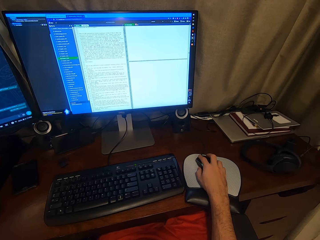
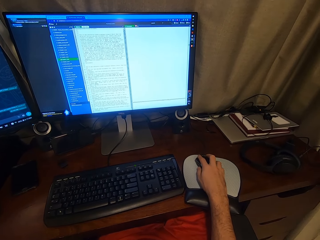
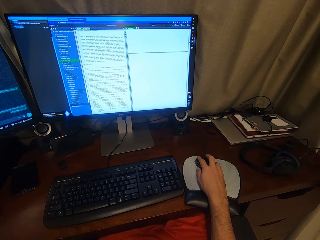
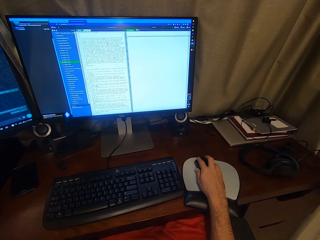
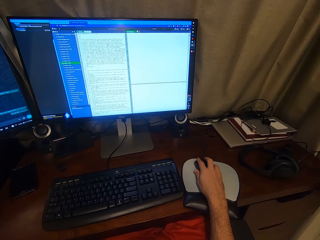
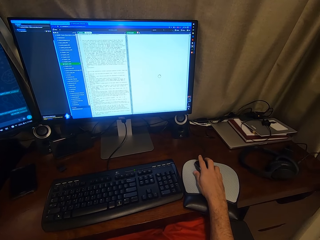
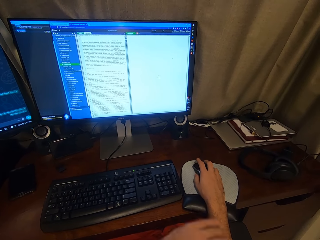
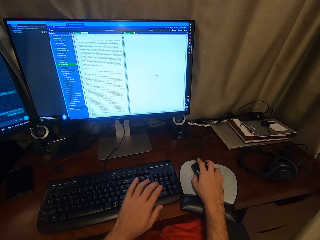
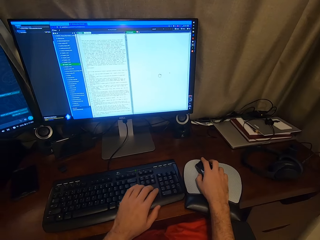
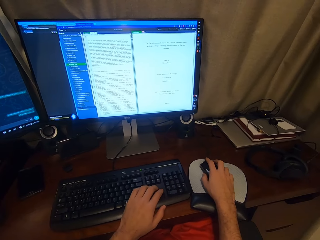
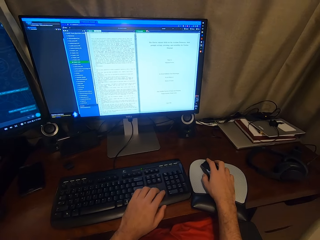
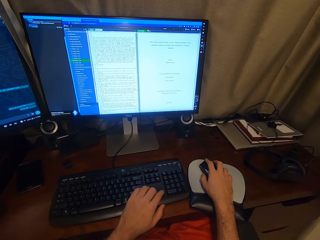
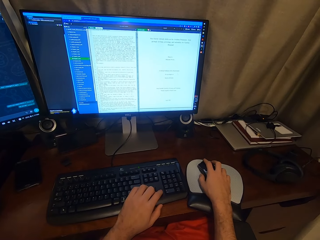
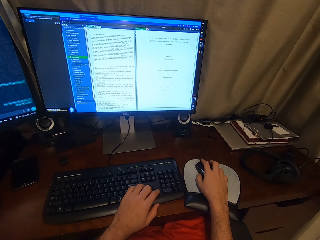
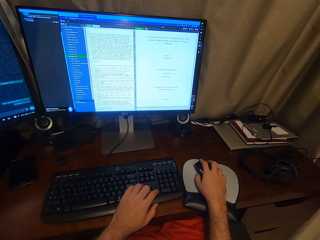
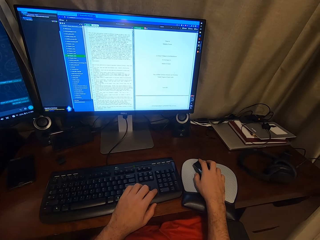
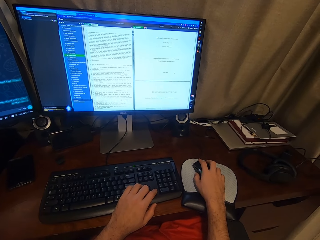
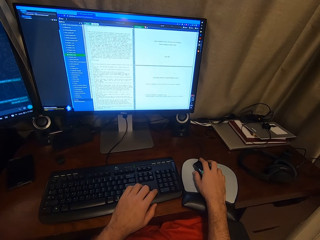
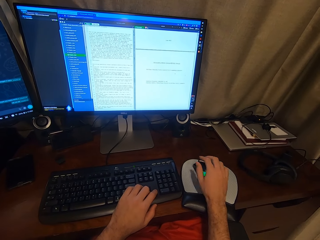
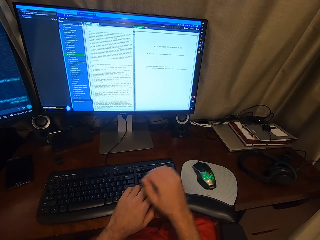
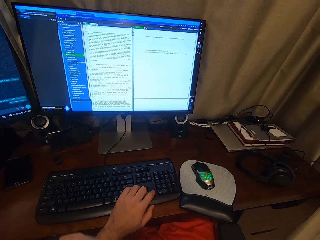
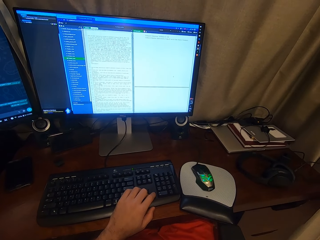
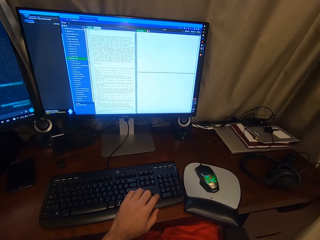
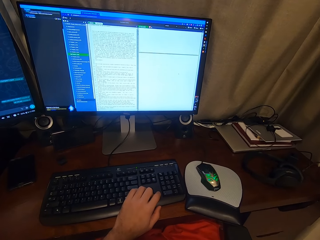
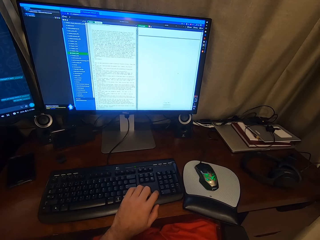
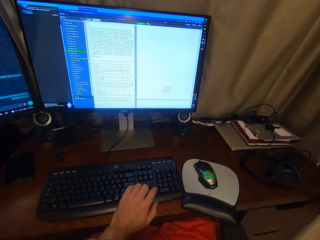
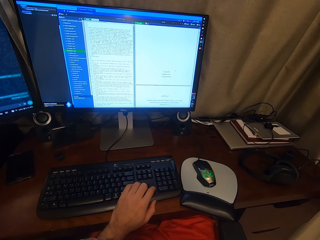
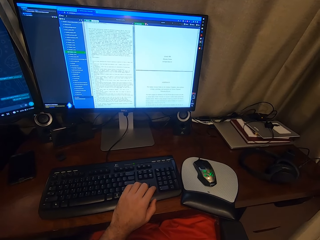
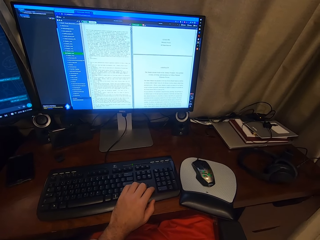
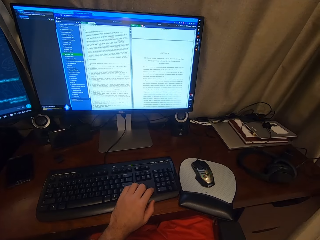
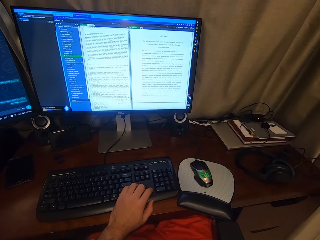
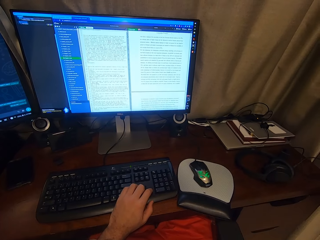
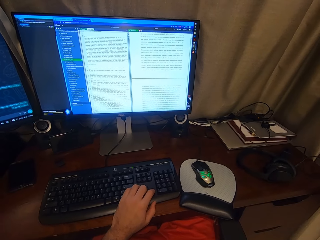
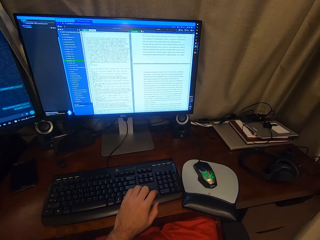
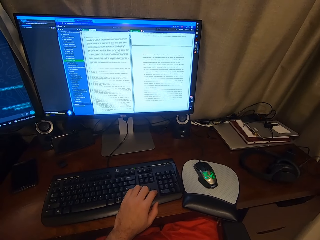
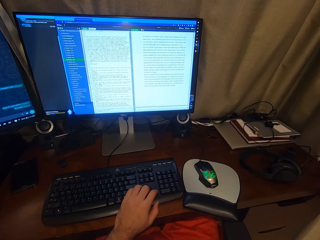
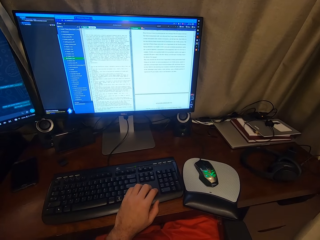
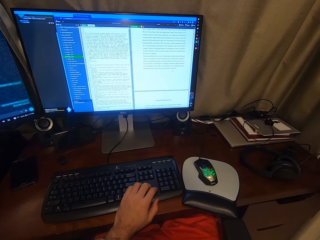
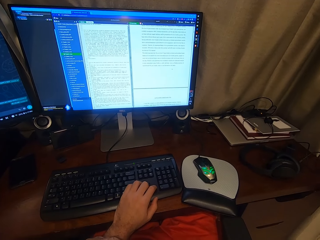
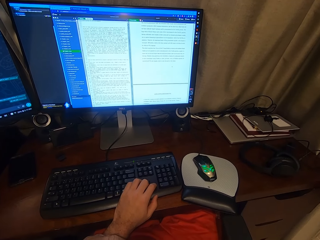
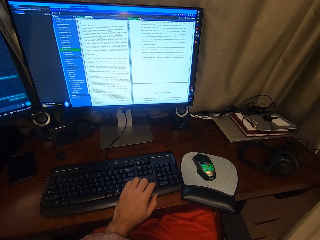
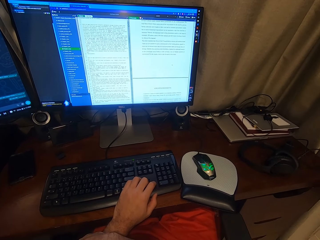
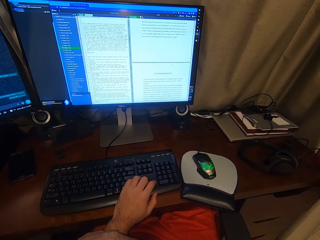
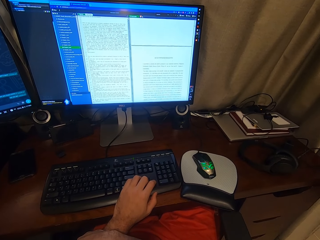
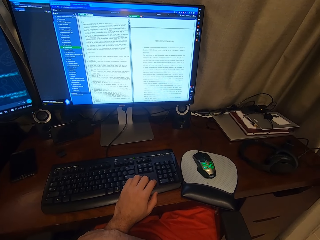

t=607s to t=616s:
The camera wearer operates the keyboard of the desktop with her left hand. She removes her right hand from the mouse of the desktop.

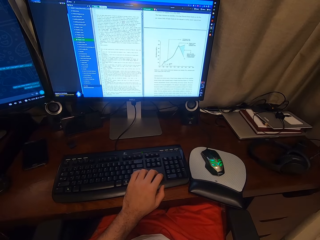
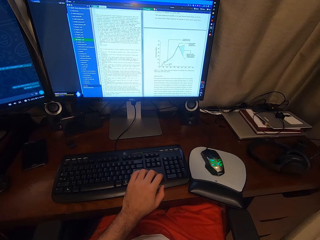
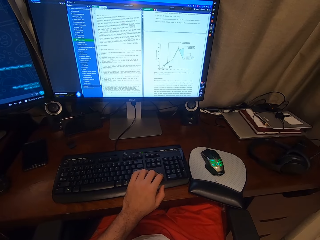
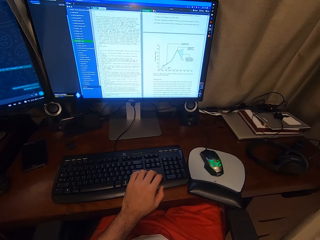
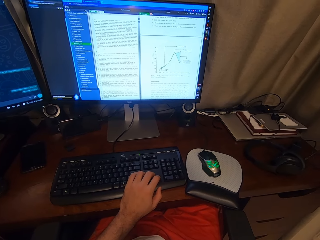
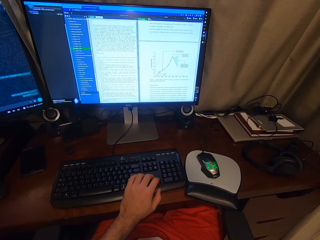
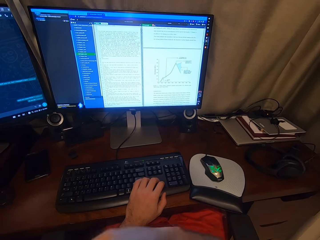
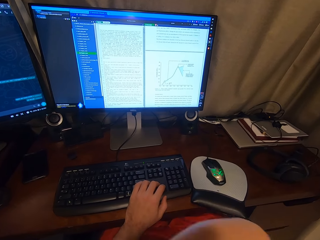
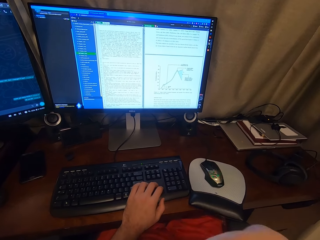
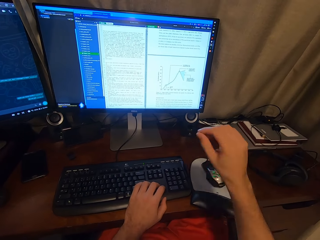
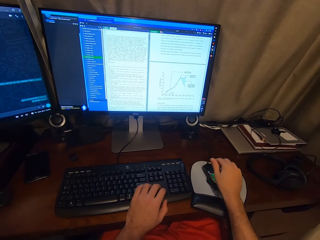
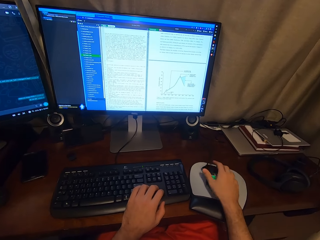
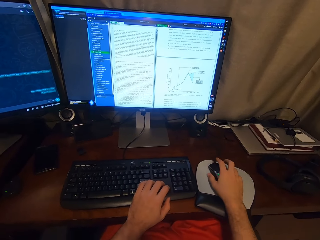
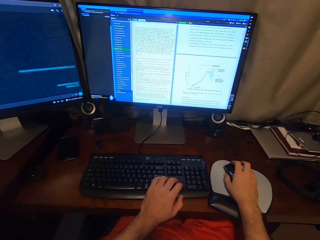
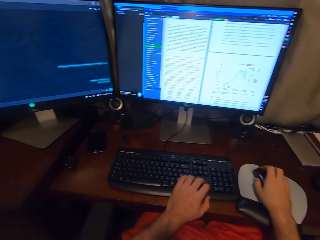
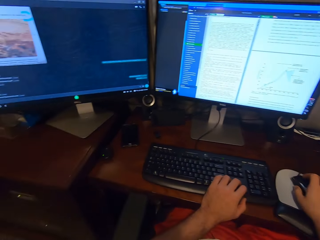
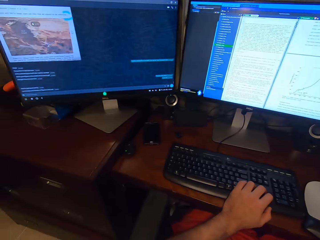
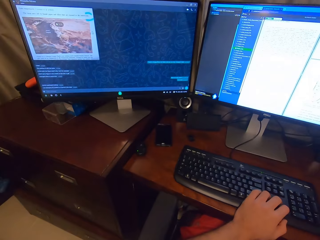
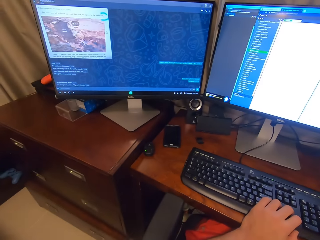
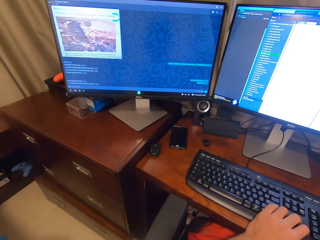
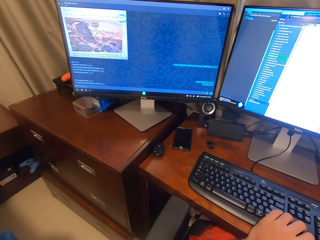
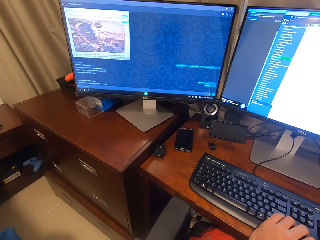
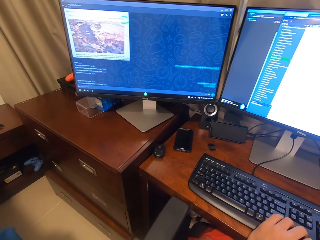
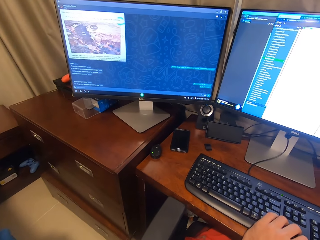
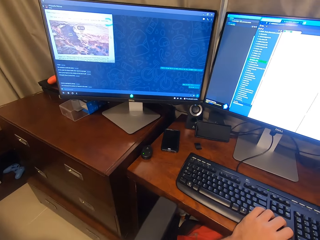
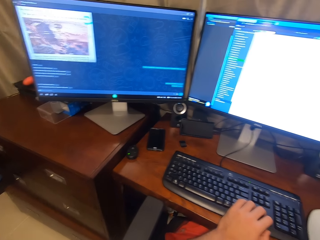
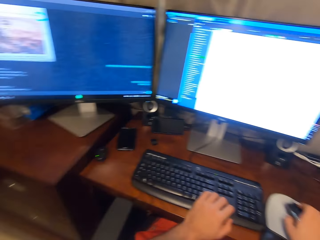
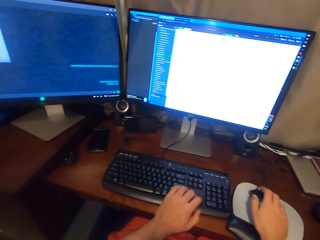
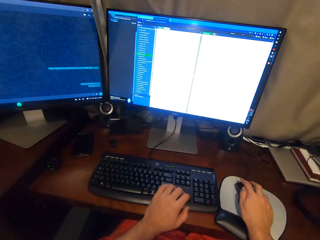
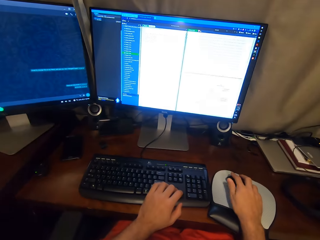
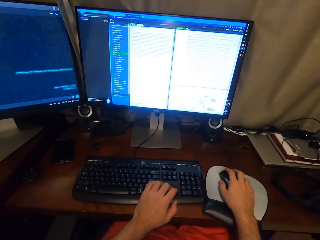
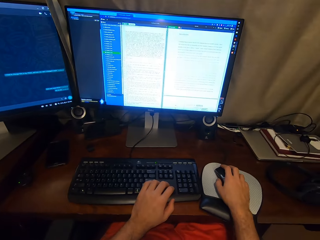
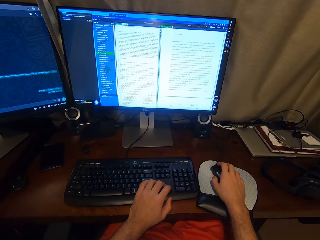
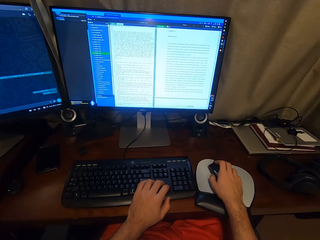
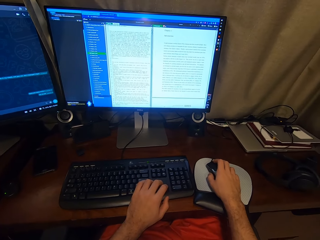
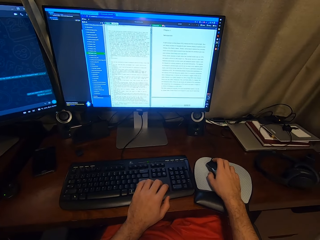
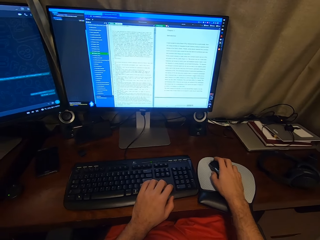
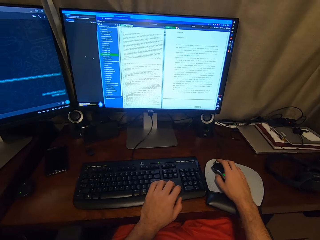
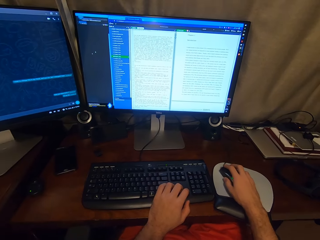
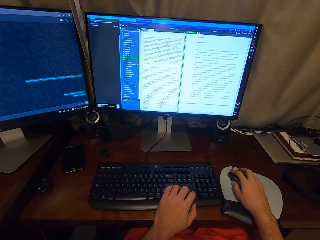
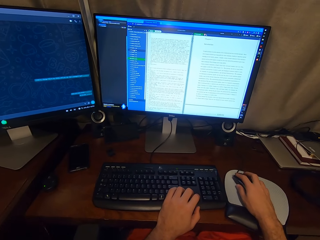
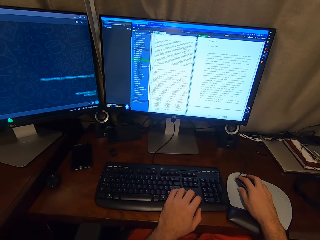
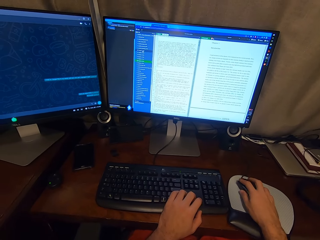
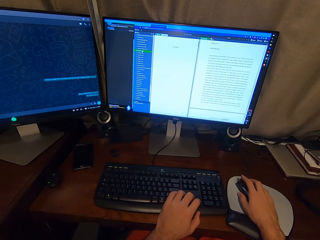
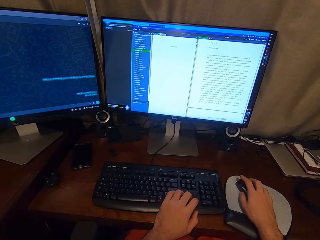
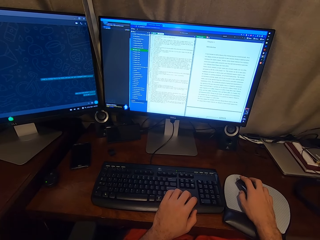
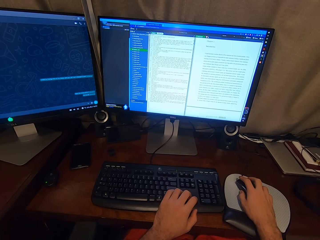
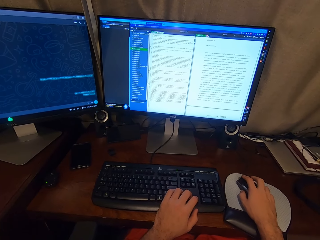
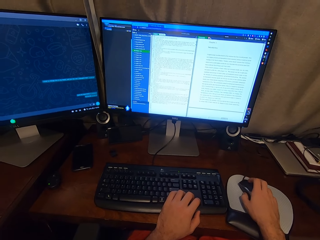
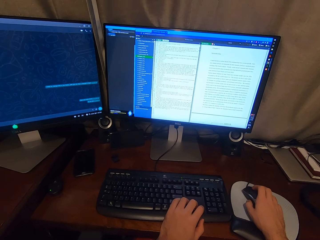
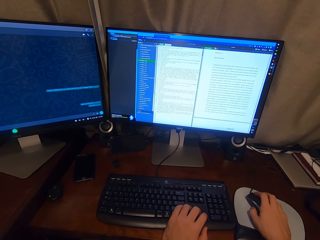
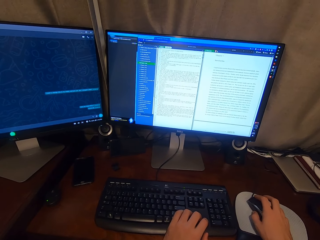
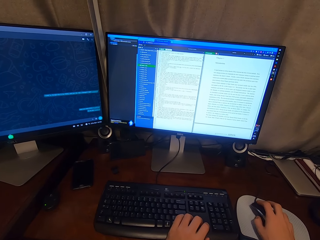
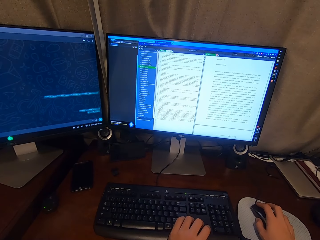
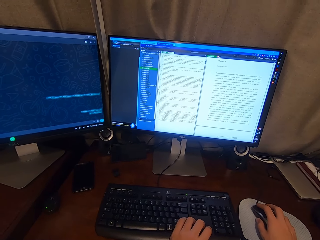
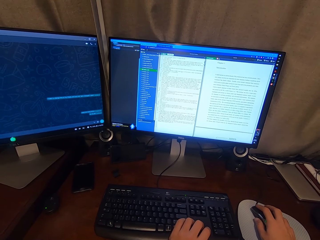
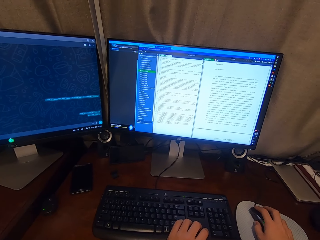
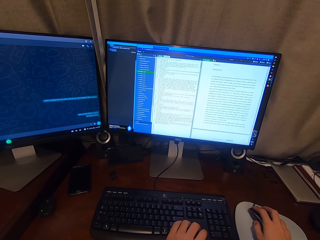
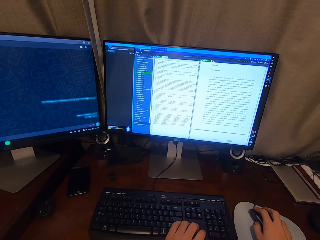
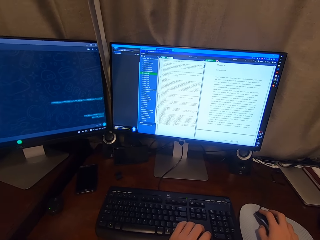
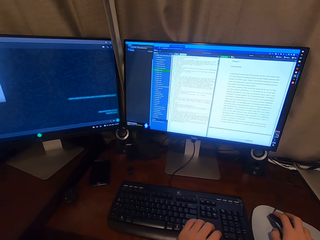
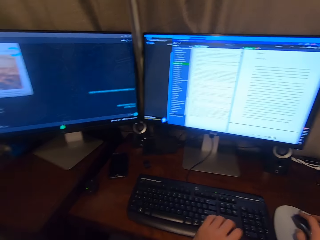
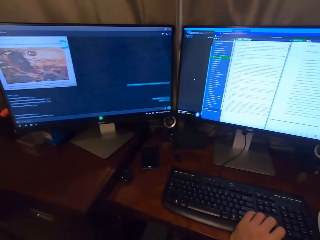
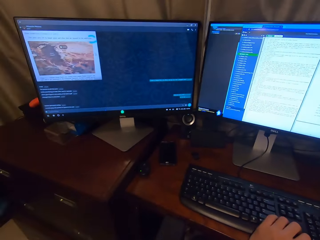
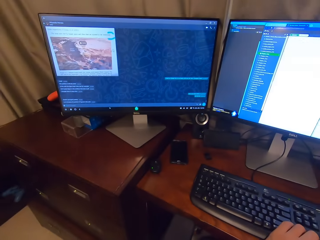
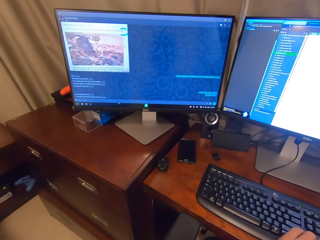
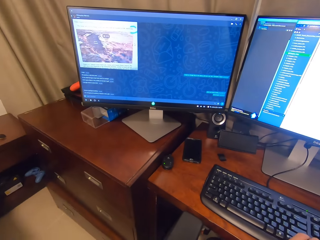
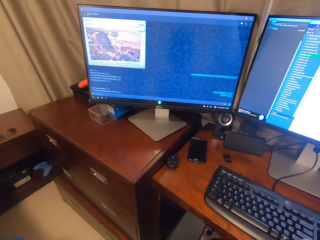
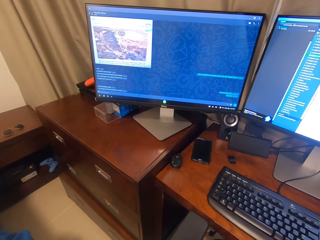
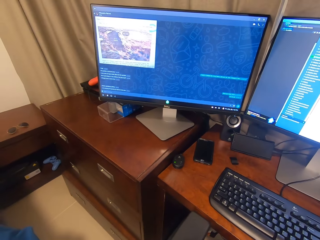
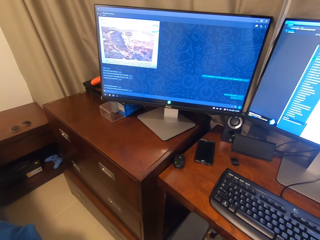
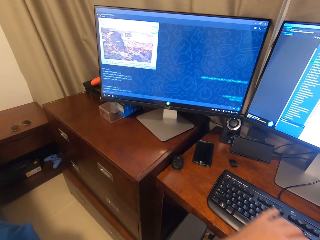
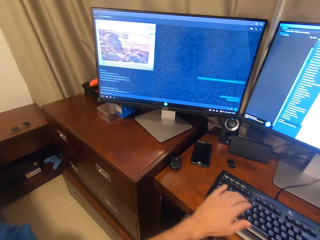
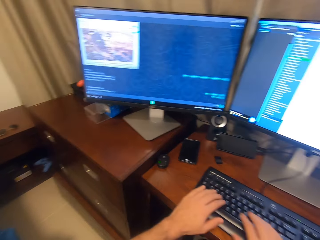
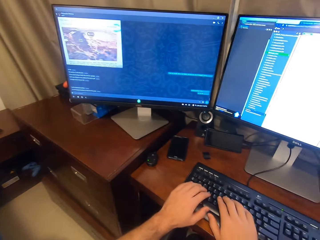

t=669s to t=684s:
The camera wearer operates the mouse of the desktop with her right hand. She looks at the other computer. She works on the computer. She chats on the other computer.
